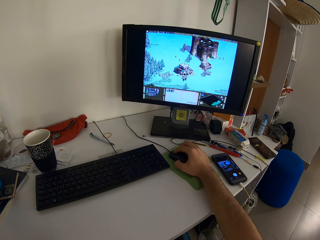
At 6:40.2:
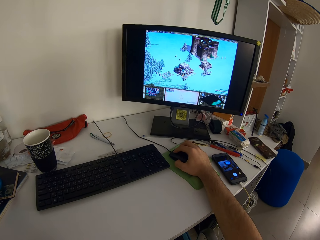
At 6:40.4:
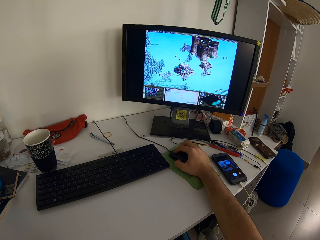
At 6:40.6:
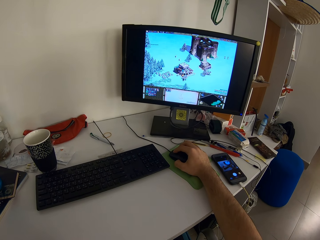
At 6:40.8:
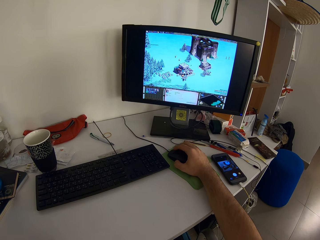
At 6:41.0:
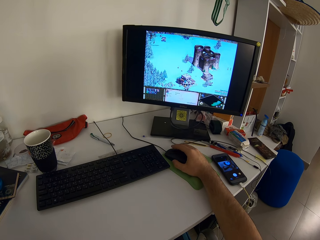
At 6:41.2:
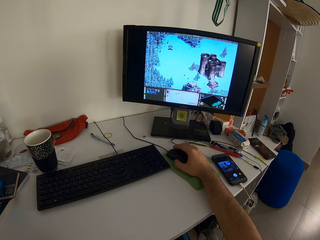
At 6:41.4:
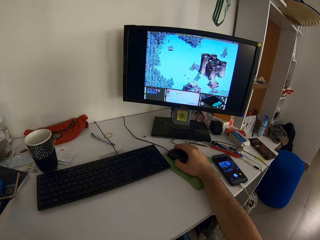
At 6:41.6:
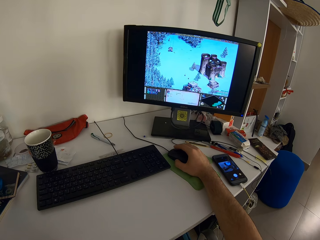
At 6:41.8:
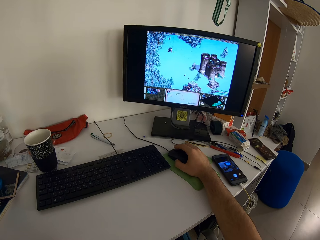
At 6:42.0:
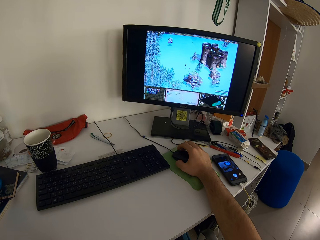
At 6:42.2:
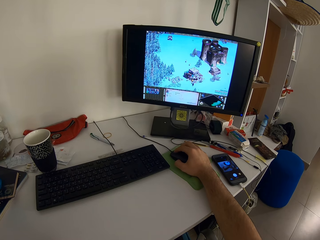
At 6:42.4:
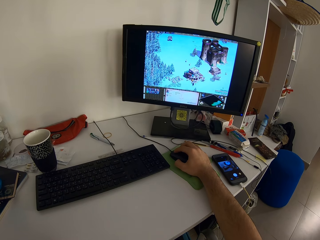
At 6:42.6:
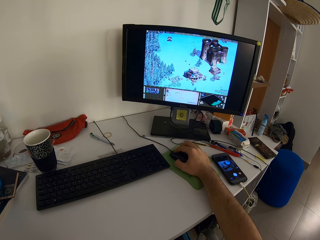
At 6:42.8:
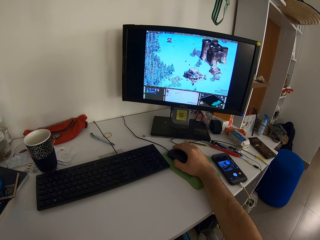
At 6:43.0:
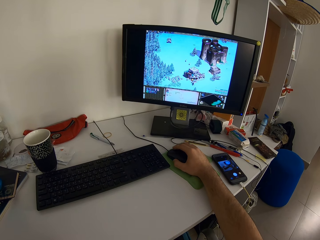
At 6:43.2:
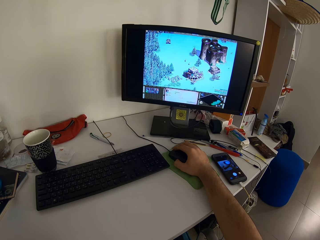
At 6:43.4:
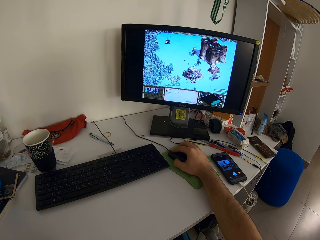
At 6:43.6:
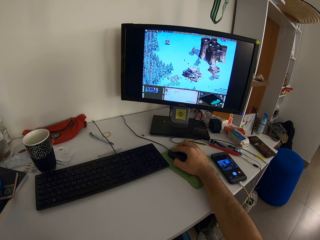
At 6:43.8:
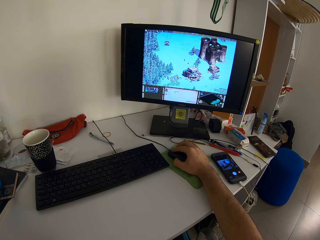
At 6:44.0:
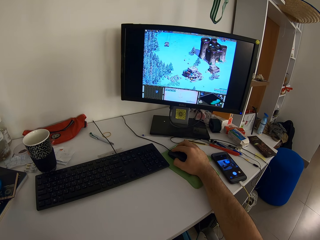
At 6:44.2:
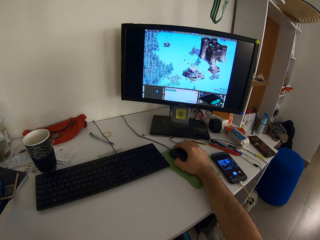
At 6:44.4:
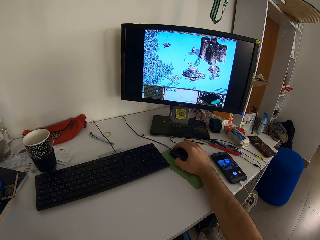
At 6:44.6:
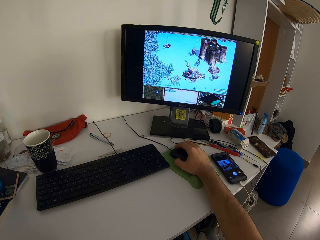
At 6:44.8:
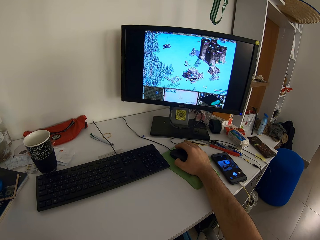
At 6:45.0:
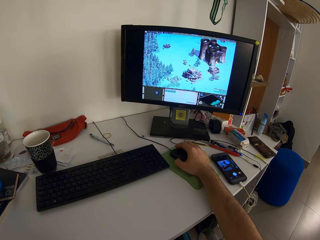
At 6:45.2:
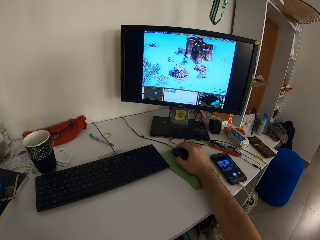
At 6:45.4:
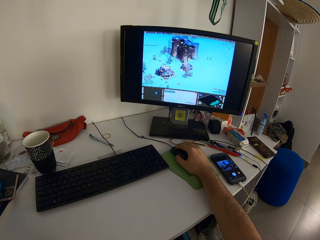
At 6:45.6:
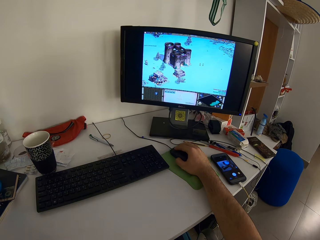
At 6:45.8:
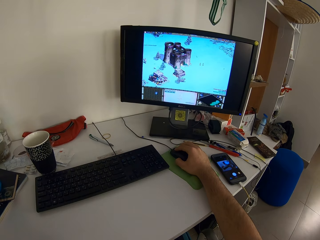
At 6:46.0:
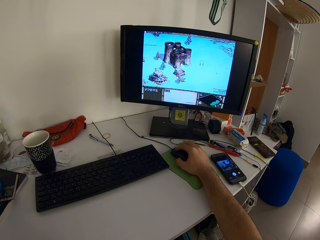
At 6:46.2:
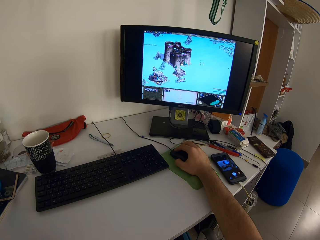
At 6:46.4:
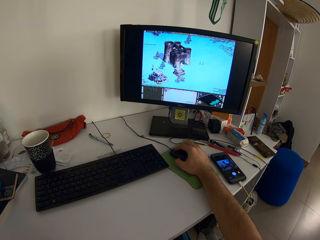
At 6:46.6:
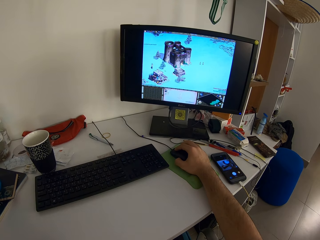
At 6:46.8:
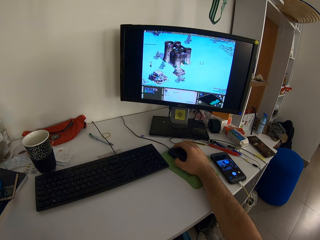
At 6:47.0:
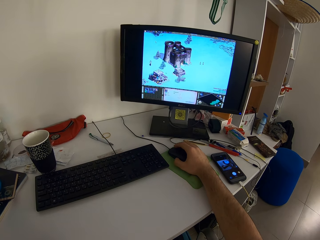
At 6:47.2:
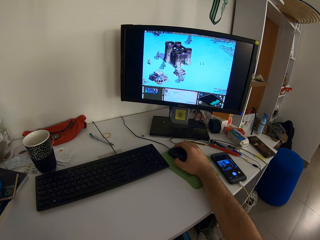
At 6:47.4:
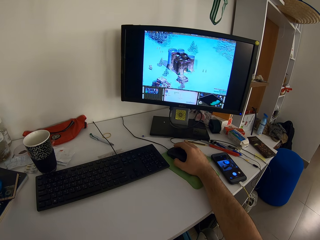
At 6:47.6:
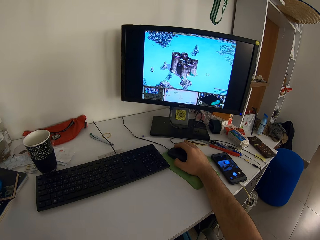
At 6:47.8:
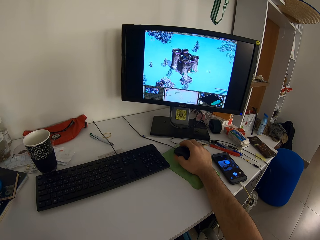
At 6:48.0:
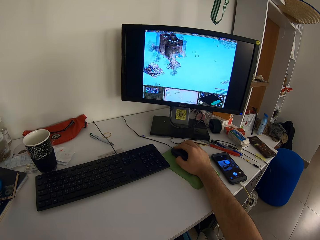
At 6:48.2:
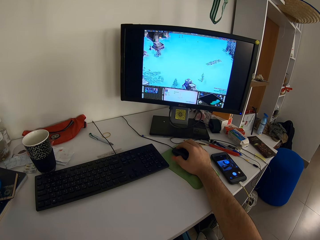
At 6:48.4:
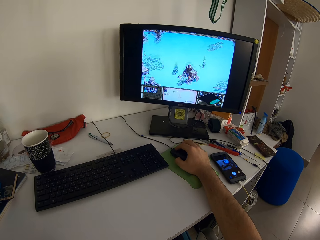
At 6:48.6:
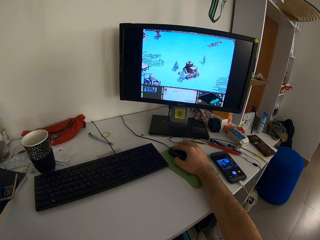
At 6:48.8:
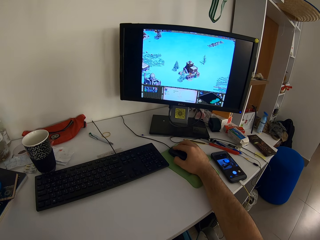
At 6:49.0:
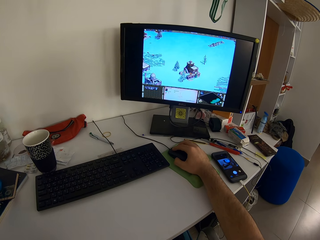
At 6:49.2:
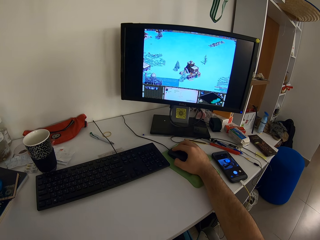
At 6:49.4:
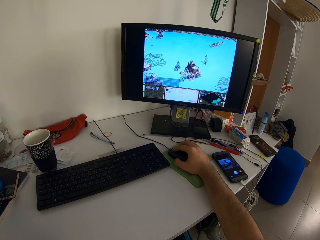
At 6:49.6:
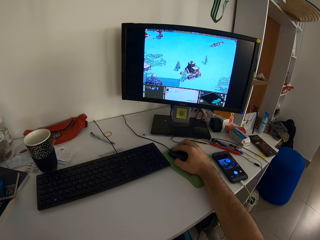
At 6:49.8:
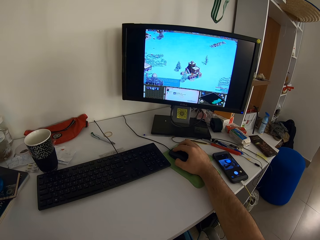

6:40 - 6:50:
The camera wearer plays the video game using the mouse.

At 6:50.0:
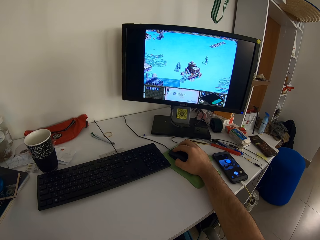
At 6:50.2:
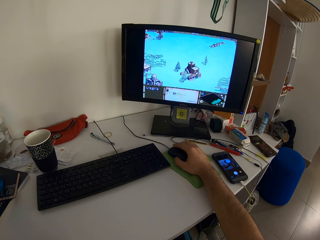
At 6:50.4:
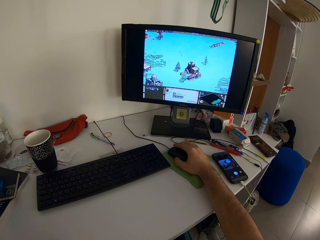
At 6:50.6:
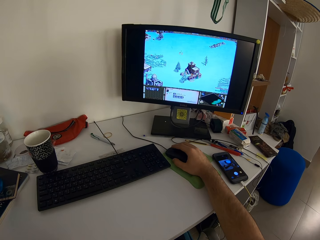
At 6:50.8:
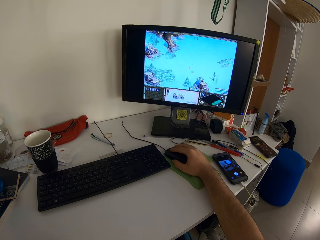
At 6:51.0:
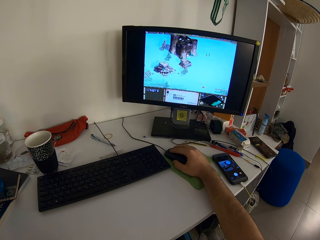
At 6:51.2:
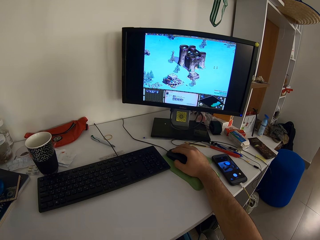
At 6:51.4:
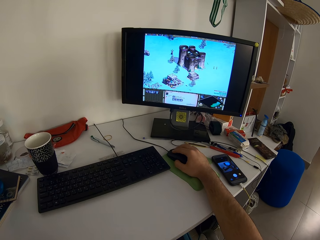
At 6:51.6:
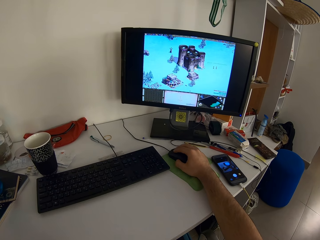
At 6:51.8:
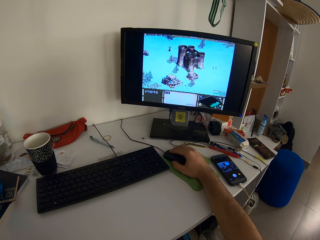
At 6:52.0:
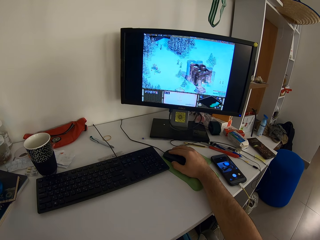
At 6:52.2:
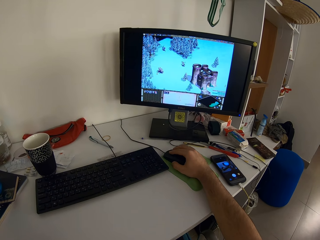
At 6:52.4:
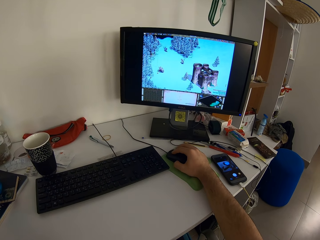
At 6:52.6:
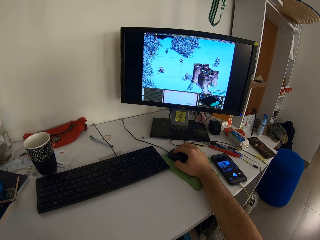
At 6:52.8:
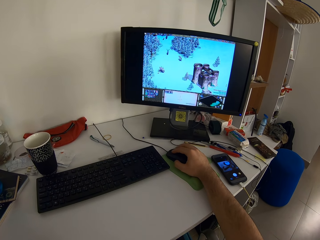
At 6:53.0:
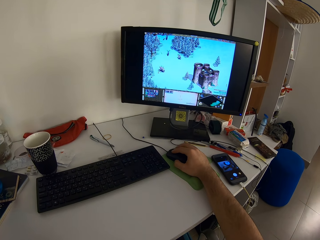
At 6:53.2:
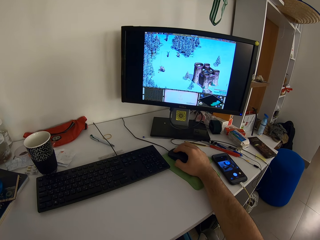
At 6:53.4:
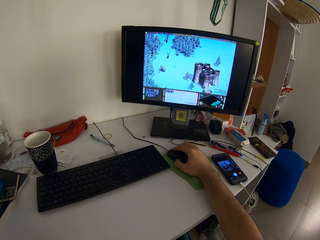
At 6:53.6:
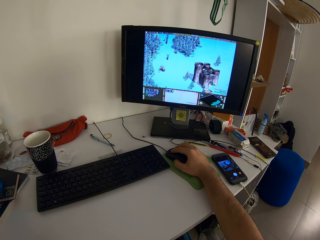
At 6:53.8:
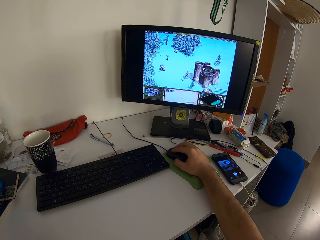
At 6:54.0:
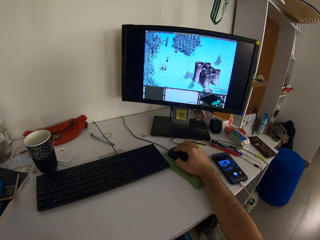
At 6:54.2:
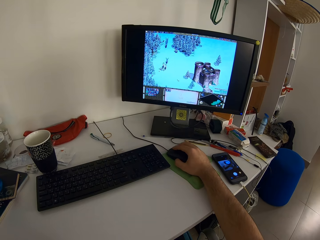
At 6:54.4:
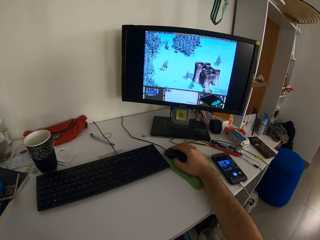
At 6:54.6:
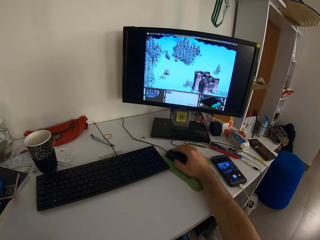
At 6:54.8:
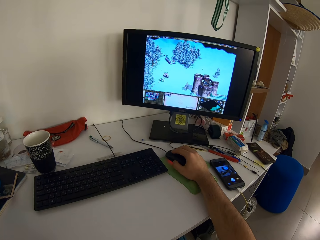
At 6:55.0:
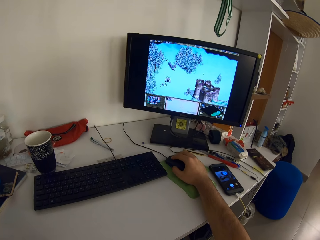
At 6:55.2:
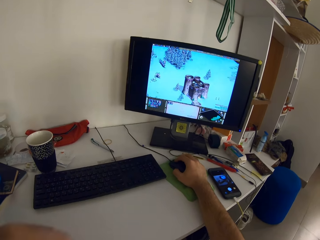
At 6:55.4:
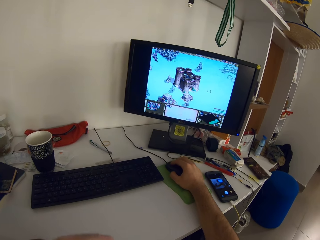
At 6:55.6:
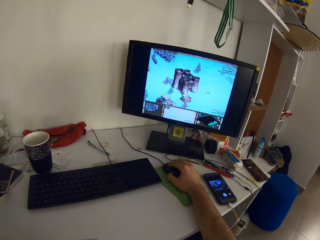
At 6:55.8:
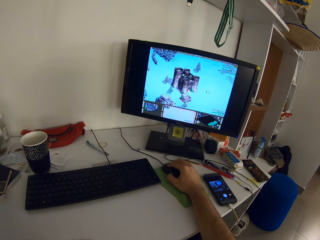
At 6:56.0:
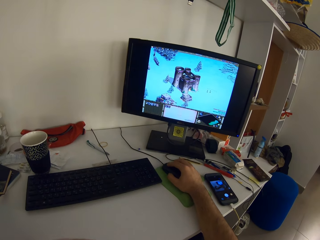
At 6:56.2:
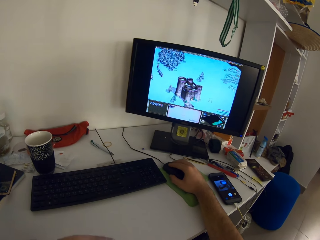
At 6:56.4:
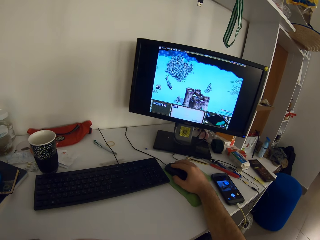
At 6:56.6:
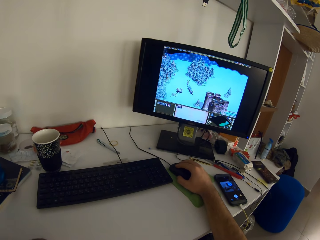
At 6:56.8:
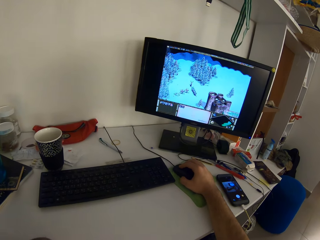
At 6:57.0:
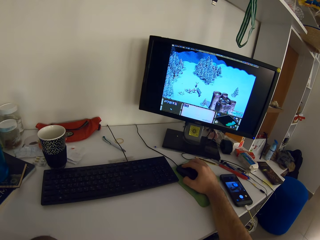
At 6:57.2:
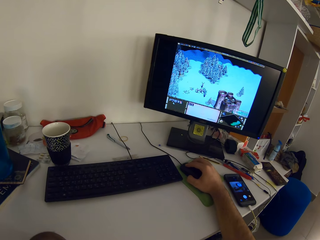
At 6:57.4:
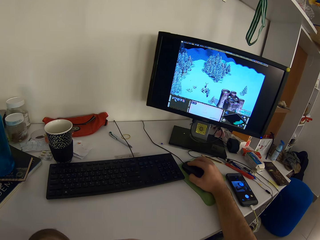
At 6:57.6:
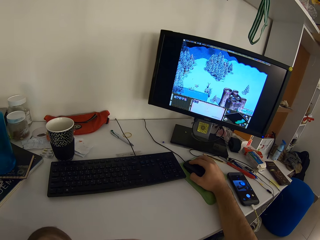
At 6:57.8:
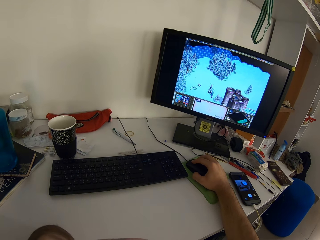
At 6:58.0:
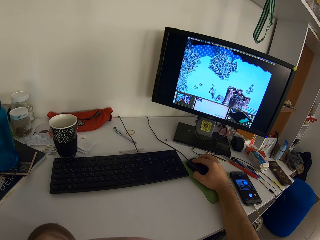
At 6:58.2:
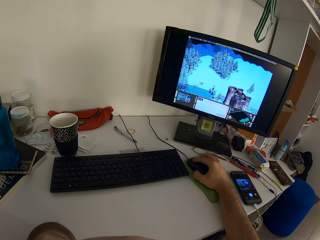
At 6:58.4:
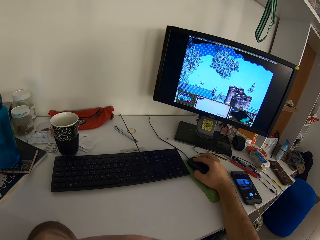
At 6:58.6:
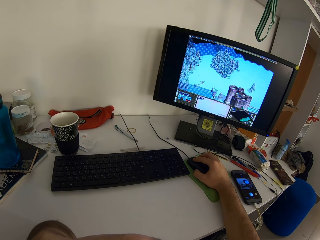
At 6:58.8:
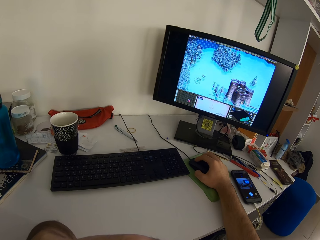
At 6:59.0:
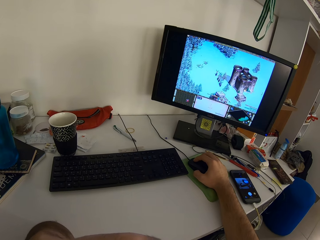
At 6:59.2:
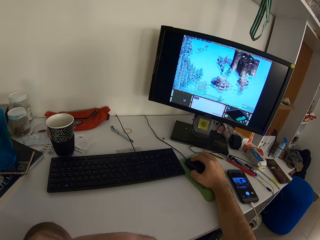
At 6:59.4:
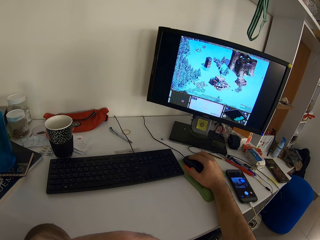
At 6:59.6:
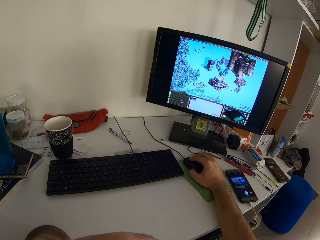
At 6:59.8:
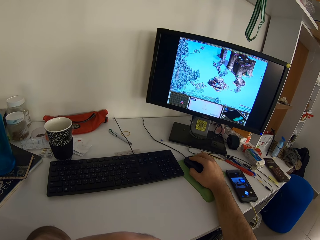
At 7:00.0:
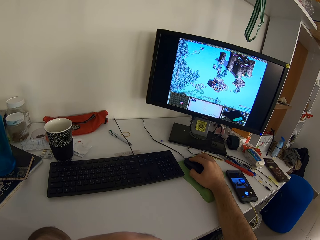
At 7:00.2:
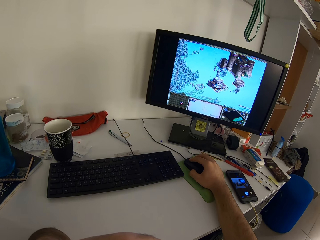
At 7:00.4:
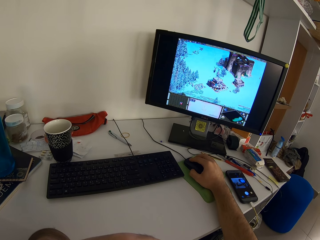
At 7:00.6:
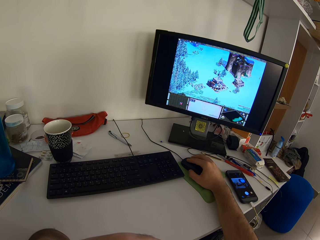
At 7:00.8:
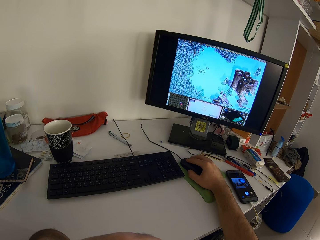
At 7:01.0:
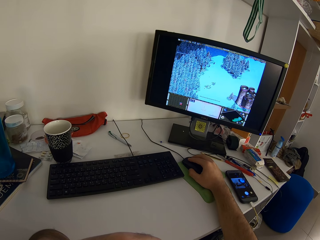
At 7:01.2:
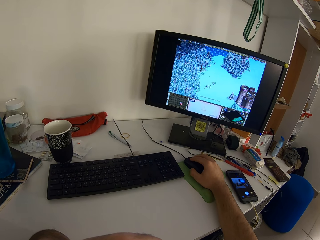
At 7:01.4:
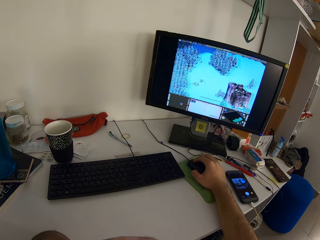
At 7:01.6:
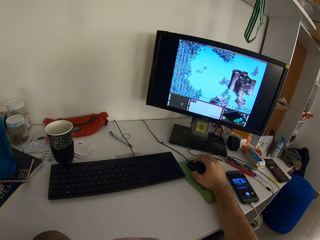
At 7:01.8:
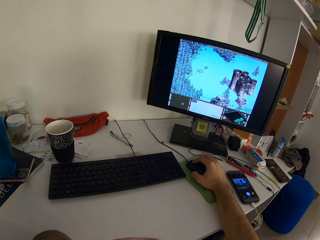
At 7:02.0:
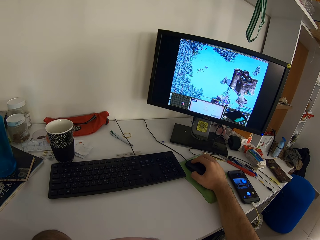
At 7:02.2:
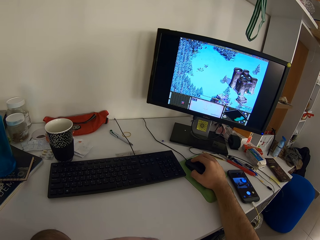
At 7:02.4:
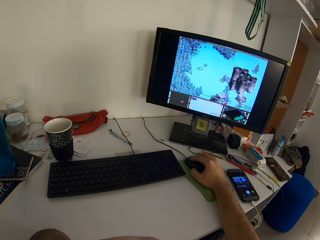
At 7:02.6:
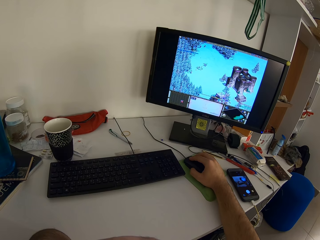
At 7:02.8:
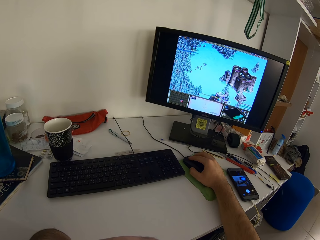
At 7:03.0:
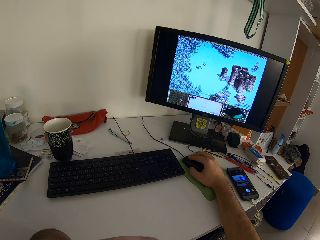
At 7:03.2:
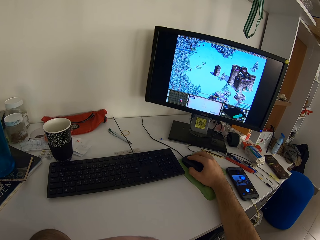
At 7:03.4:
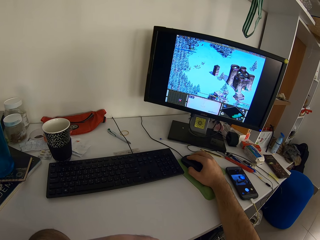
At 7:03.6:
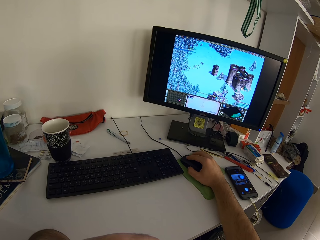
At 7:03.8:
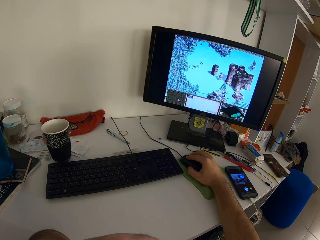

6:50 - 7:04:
The camera wearer drags the mouse. They click the mouse.
